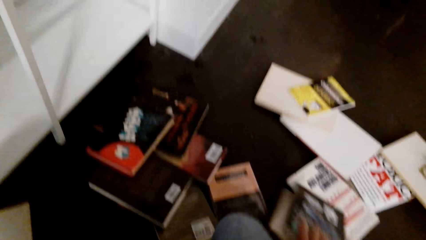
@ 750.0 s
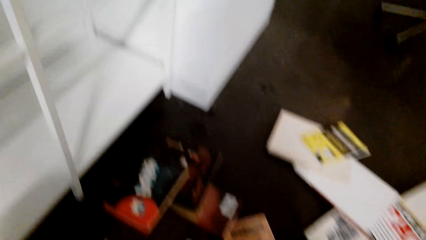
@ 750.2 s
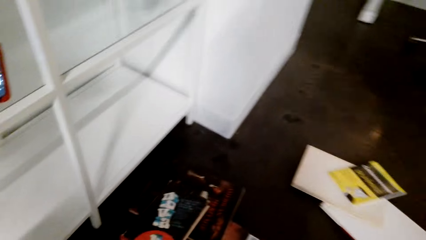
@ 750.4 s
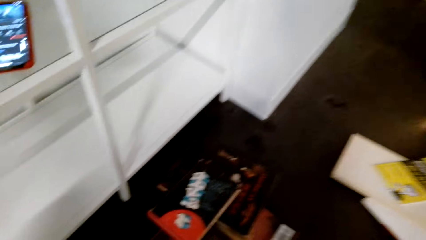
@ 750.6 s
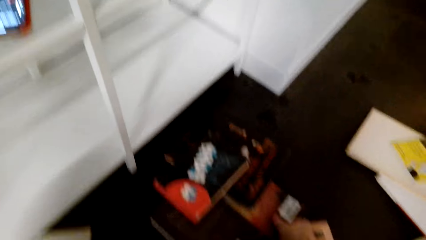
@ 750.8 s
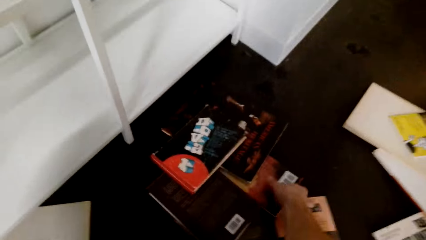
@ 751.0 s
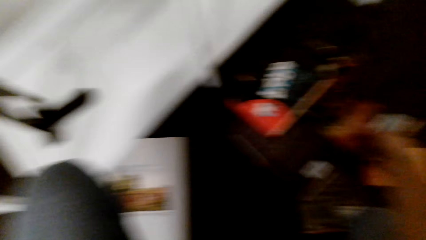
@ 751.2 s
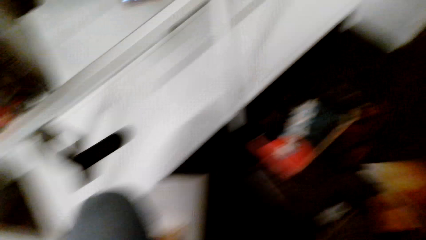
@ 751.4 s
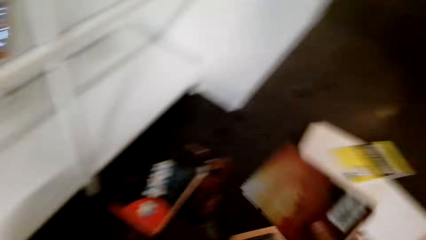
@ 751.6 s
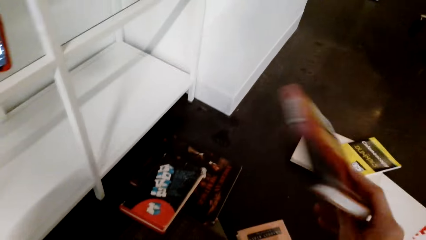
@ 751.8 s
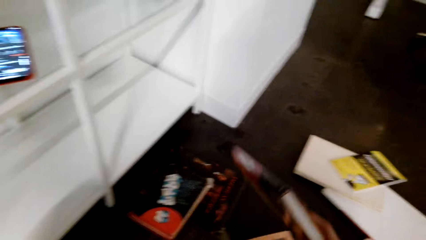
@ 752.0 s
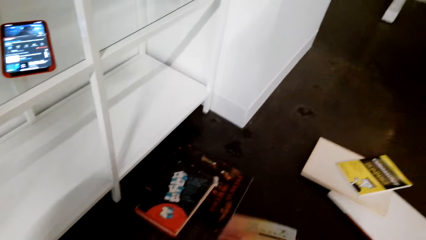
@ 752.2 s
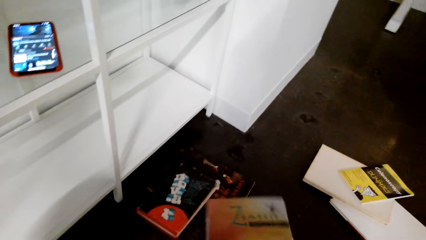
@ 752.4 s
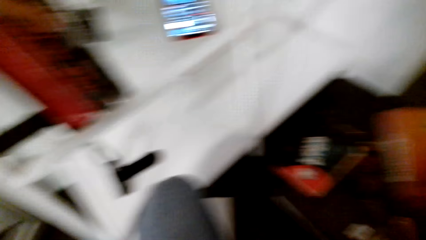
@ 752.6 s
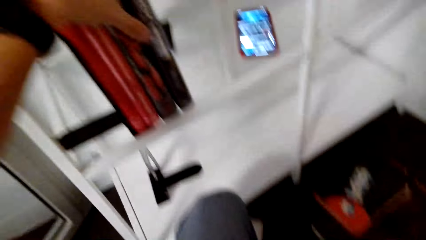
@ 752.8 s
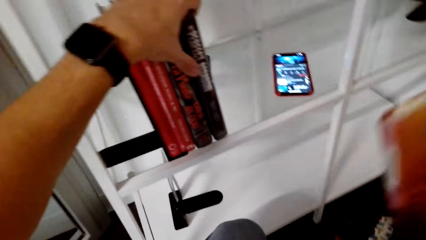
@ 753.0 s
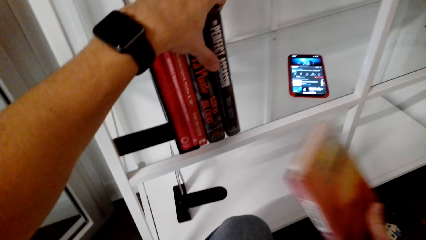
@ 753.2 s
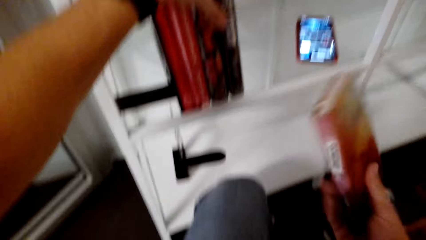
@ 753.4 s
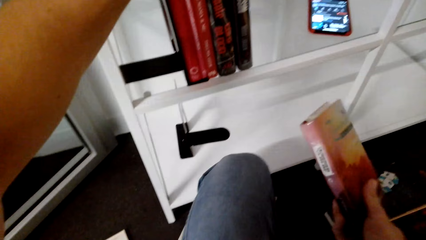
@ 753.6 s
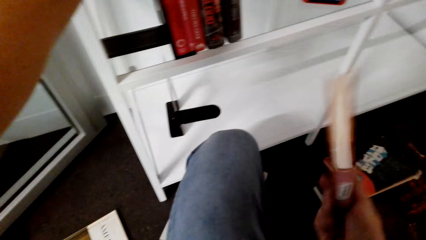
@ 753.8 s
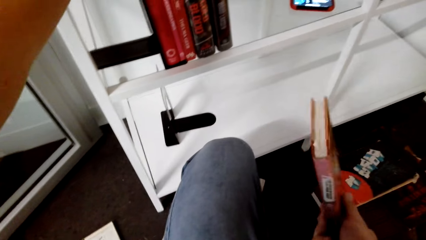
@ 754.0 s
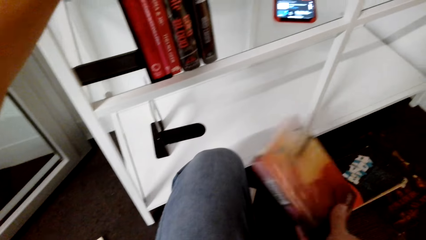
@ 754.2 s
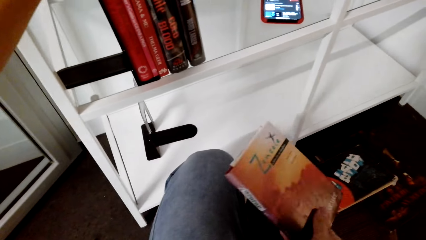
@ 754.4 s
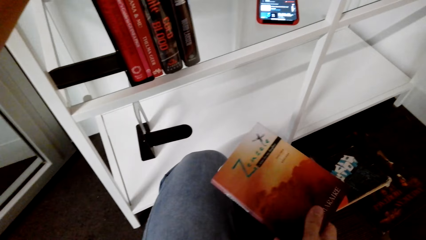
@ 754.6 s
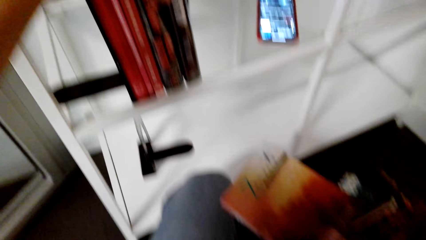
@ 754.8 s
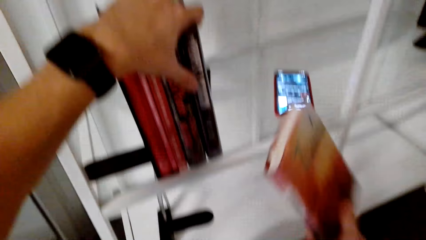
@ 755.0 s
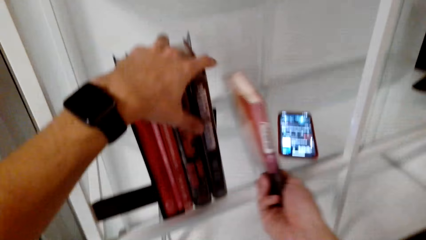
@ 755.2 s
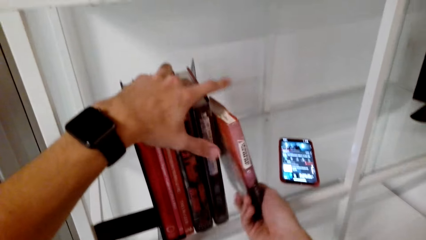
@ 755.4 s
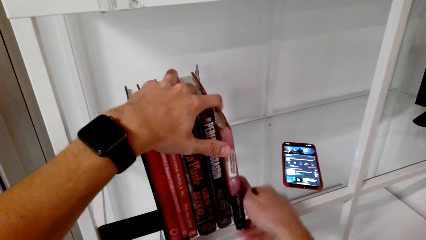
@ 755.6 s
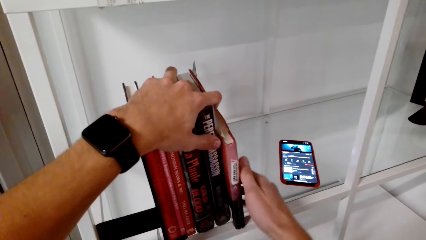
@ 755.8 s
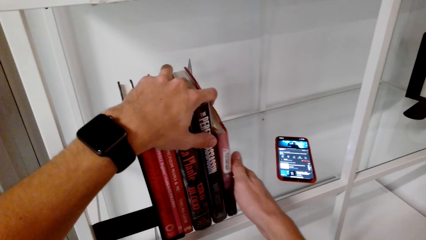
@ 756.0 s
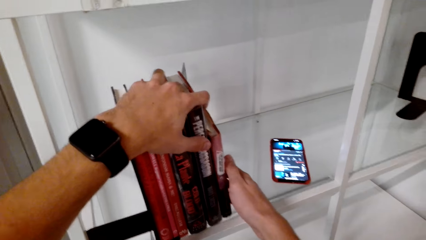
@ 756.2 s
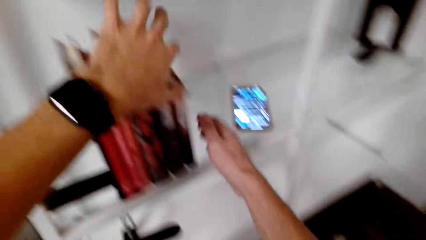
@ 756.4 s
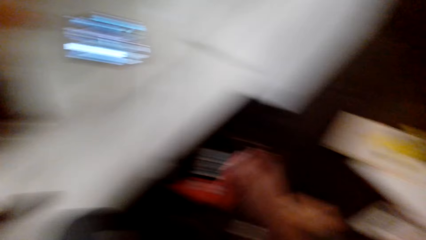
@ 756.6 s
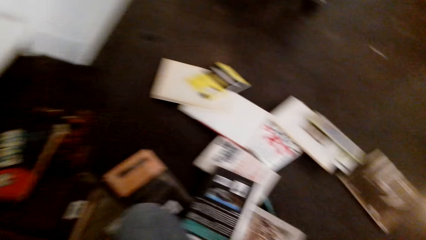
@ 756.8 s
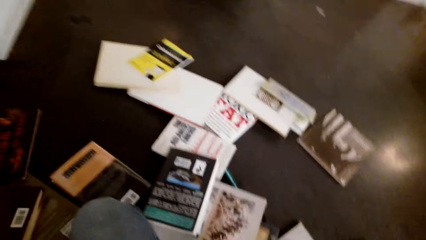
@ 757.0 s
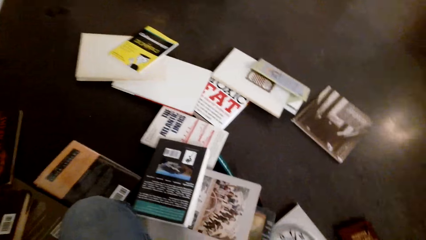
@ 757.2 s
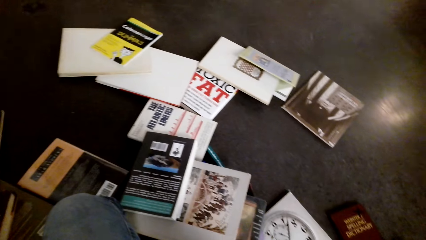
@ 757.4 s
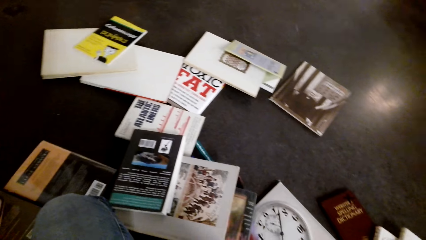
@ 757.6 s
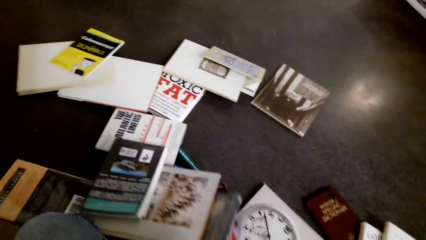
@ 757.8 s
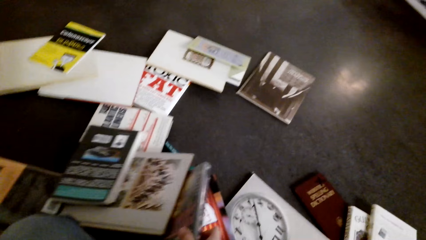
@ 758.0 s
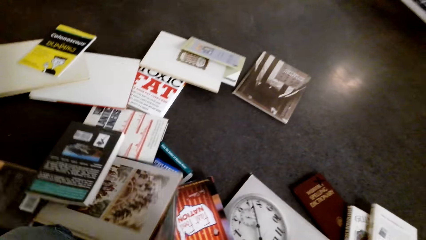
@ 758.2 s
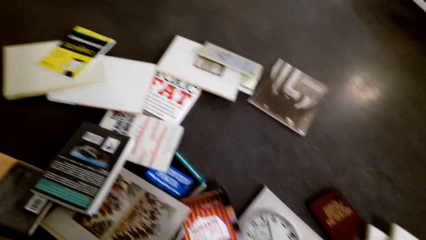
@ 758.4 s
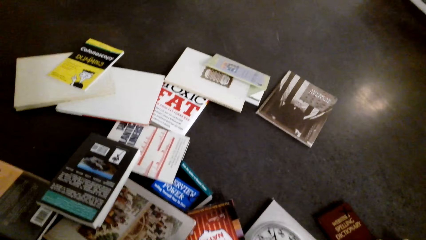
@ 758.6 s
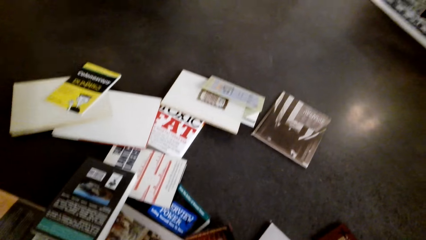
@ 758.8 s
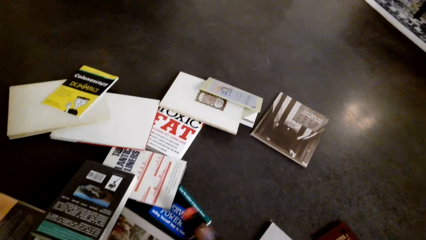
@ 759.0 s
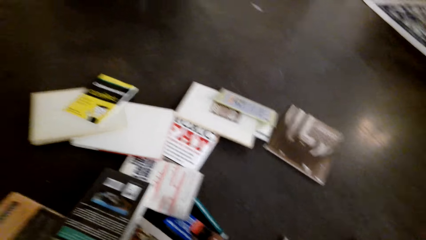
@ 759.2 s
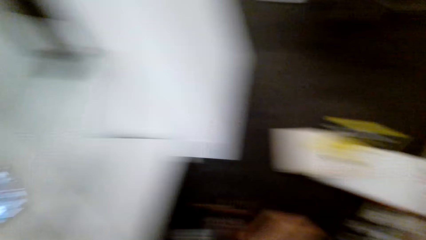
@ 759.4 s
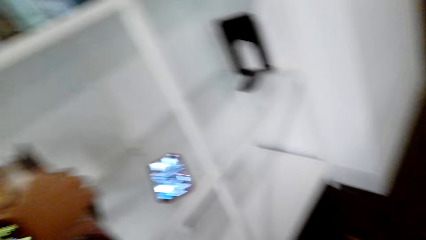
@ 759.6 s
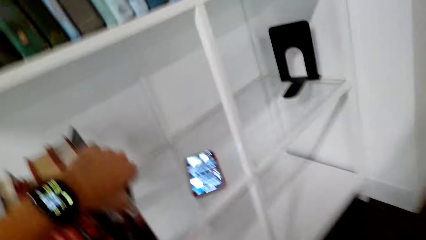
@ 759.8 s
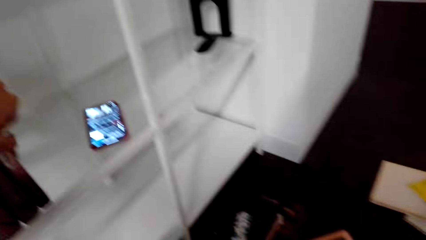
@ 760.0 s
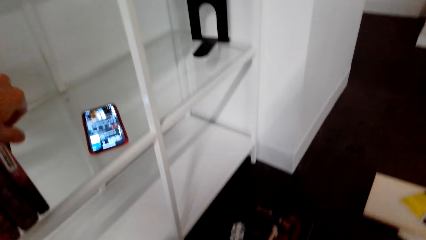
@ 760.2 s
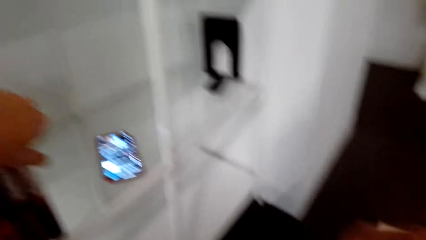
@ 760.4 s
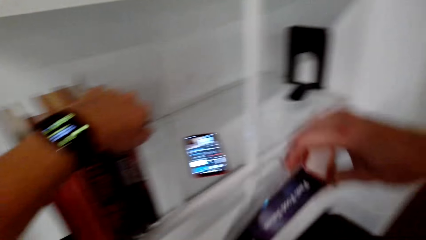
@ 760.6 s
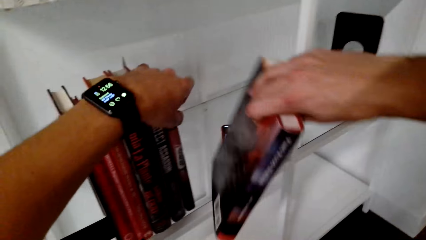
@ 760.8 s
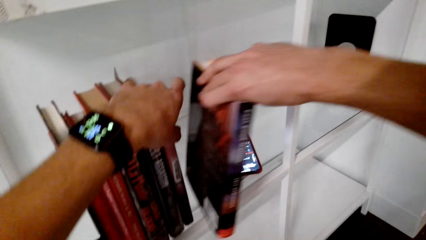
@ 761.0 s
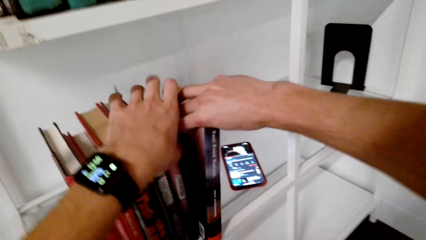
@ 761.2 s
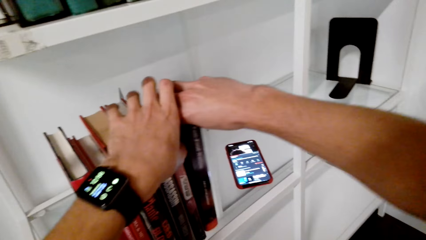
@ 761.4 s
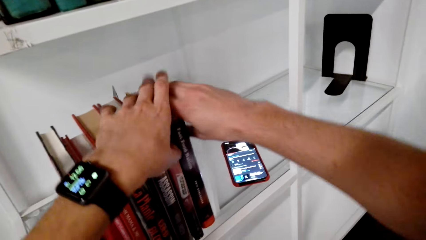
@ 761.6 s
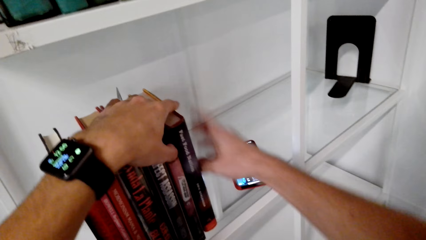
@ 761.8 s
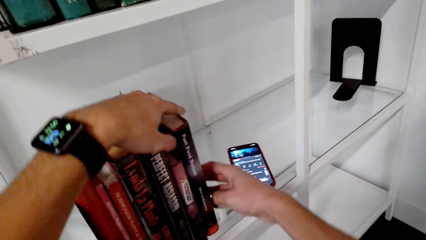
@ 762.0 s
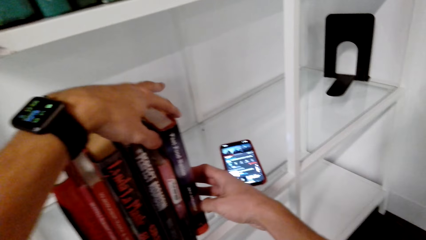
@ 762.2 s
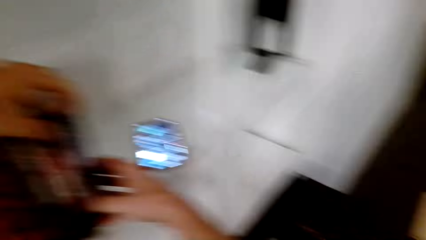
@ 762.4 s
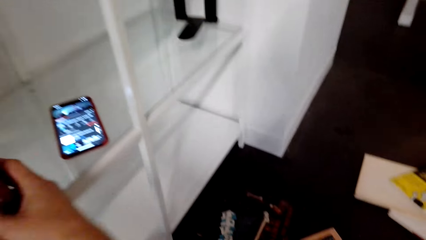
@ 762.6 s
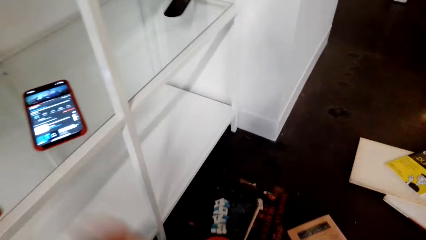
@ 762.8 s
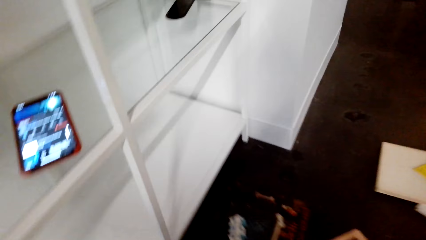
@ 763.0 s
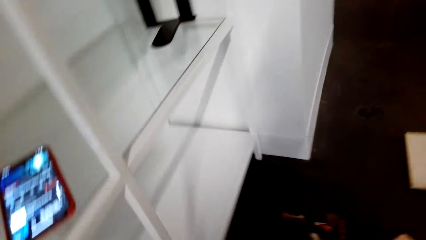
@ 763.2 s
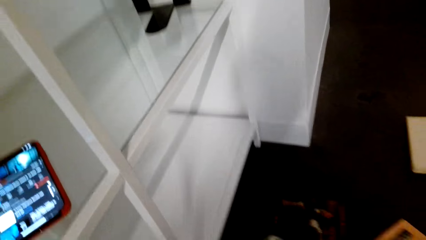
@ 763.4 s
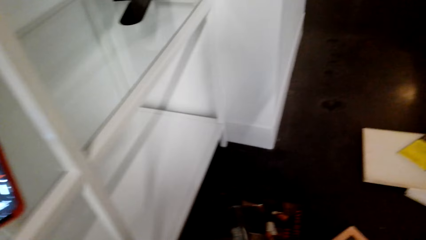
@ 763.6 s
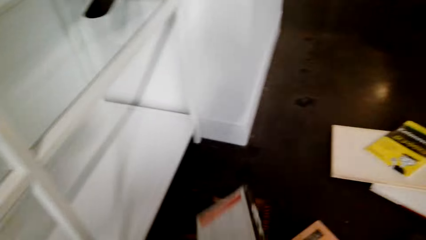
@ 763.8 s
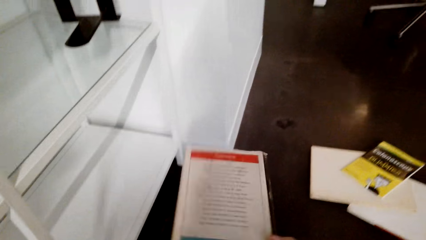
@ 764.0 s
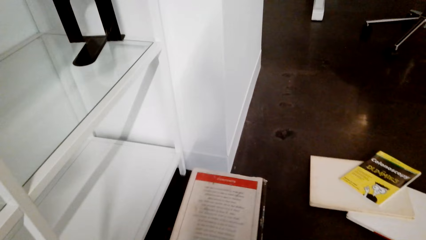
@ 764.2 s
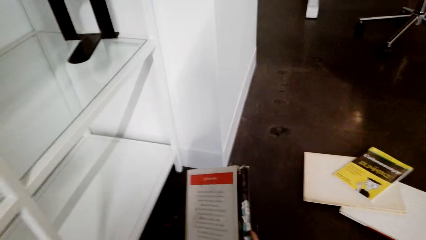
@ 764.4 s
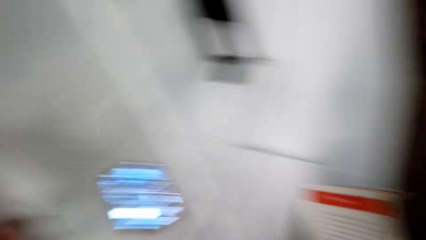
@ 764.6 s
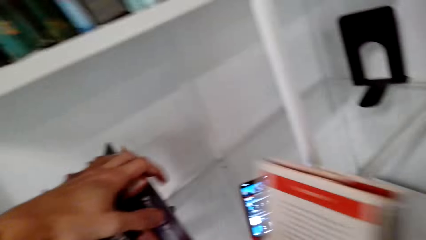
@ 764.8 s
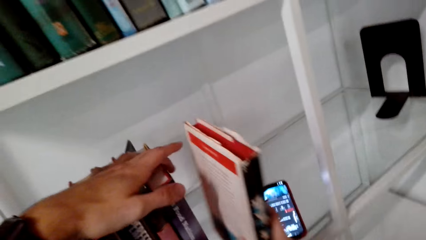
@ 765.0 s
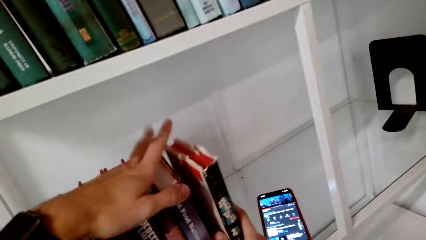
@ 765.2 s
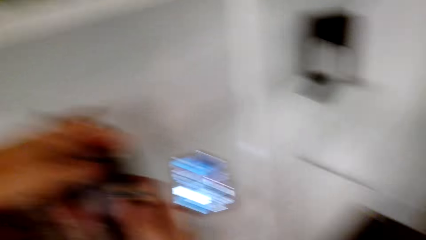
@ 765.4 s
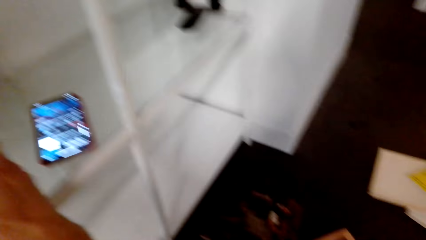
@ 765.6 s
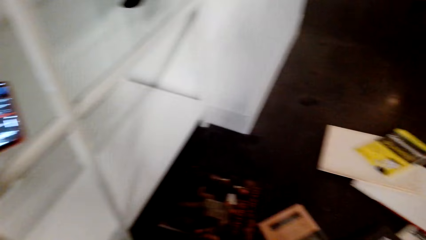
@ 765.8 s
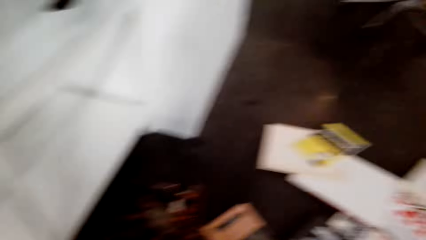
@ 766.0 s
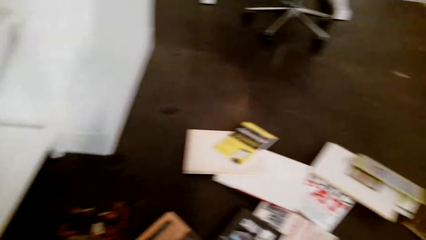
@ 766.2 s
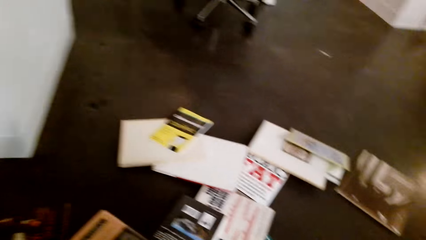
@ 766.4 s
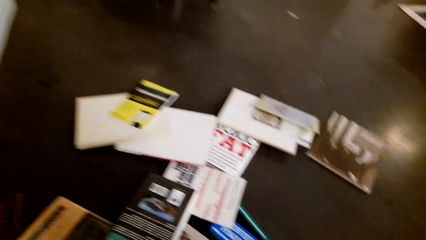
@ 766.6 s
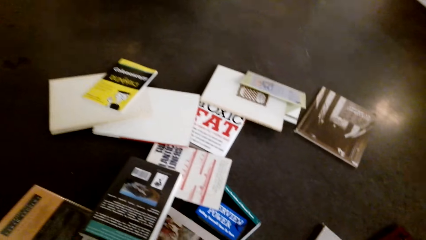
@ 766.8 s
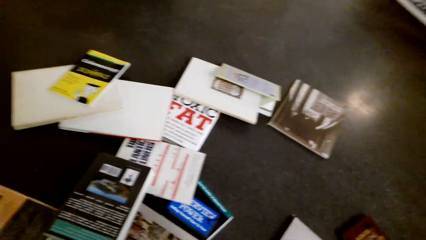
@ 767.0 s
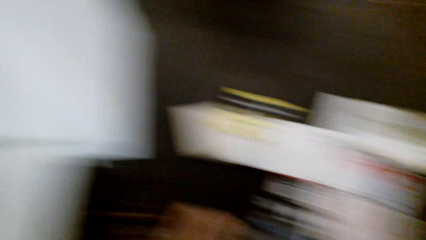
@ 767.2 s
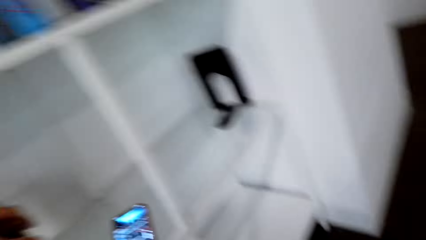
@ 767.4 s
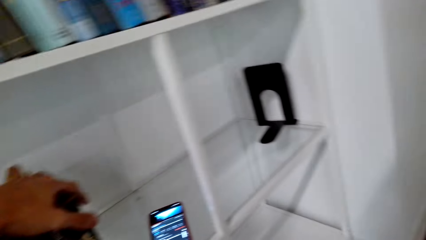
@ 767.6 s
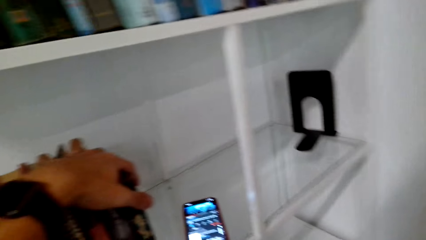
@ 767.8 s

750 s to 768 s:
The camera wearer picks up the book. They put the book on the shelf. They pick up the books from the floor. They put the book on the shelf. They pick up the book from the floor. They put the book on the shelf.
